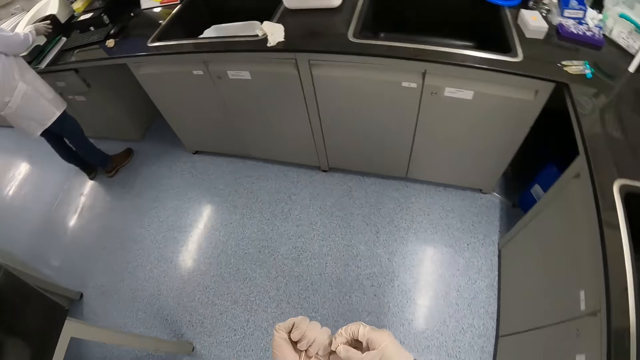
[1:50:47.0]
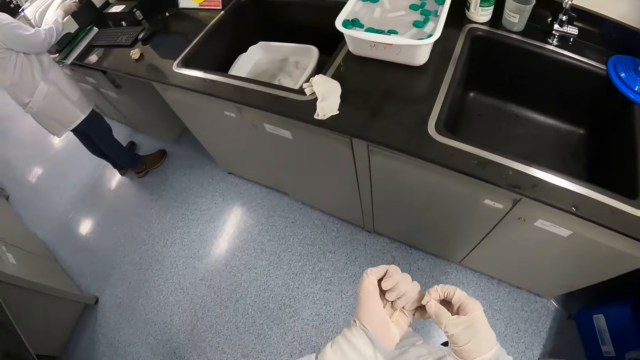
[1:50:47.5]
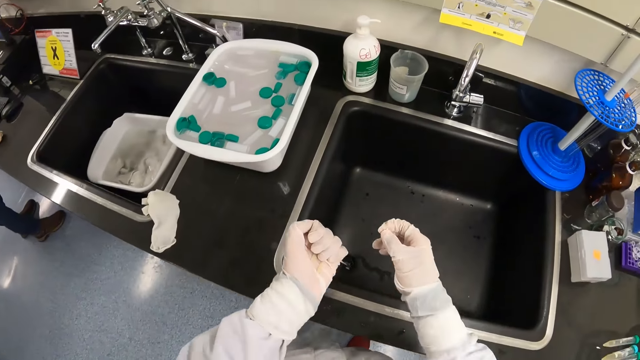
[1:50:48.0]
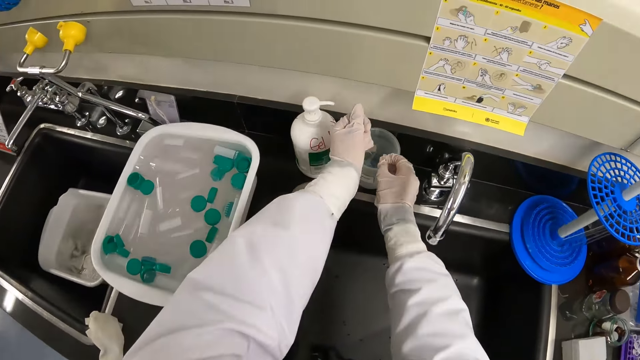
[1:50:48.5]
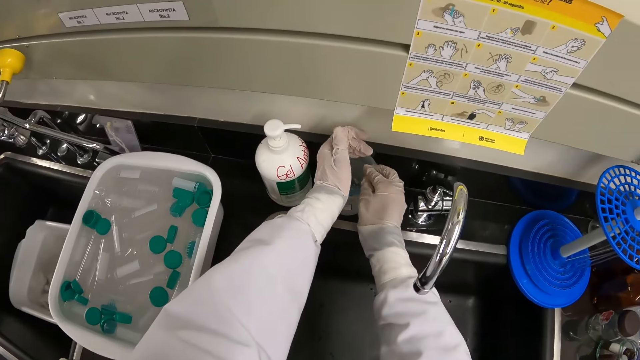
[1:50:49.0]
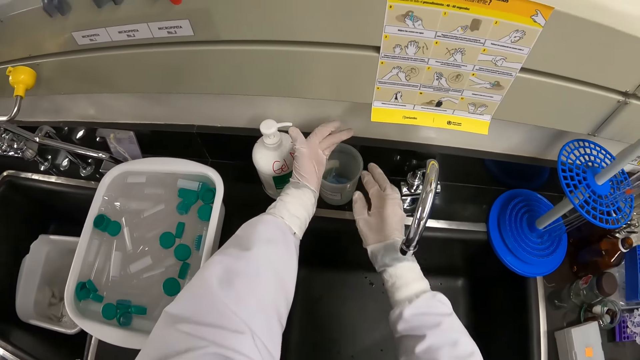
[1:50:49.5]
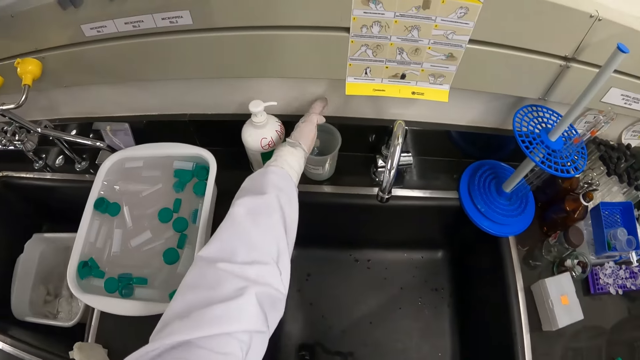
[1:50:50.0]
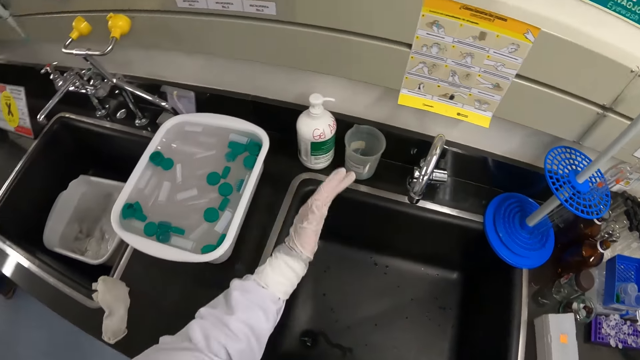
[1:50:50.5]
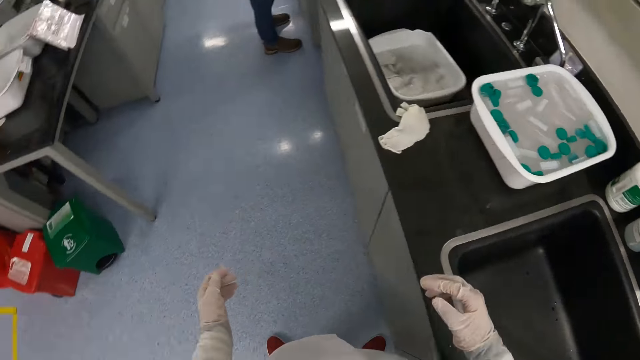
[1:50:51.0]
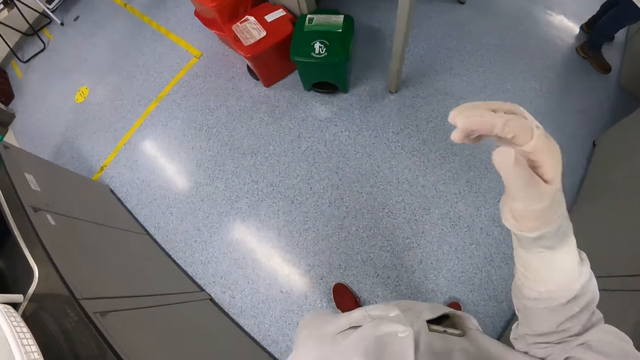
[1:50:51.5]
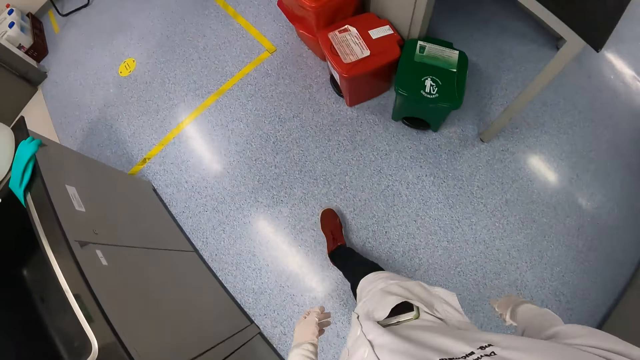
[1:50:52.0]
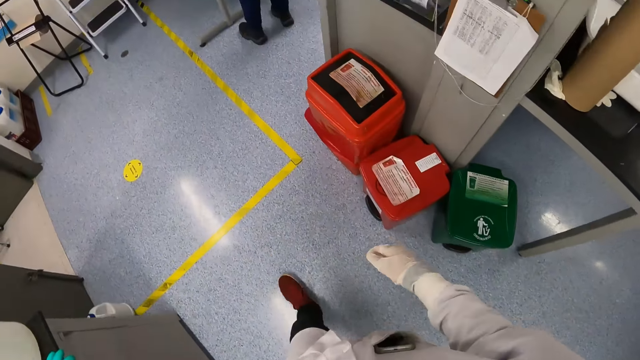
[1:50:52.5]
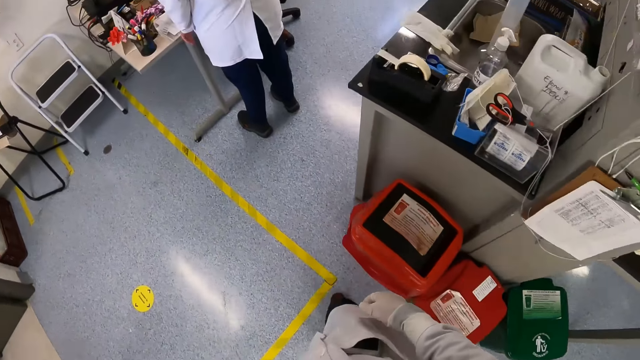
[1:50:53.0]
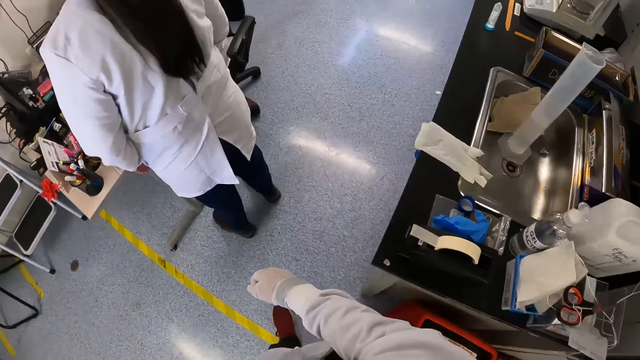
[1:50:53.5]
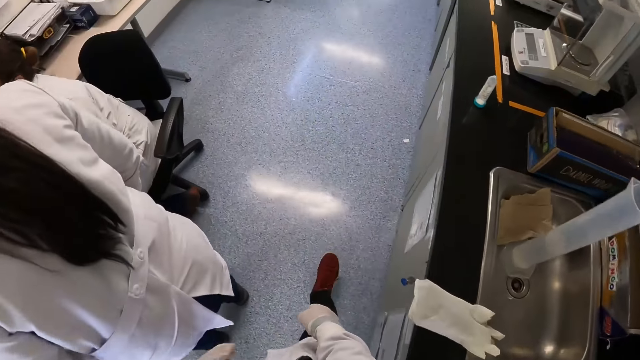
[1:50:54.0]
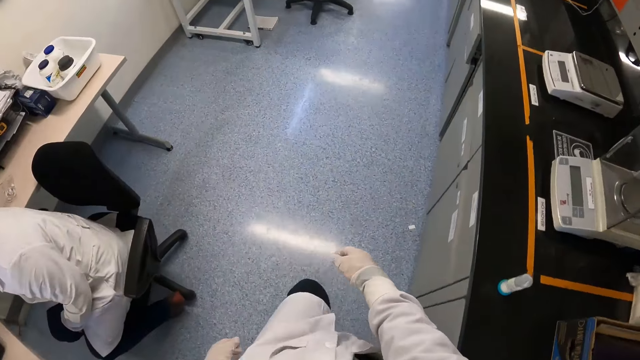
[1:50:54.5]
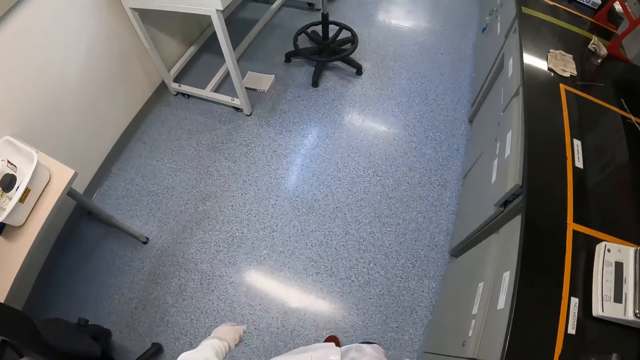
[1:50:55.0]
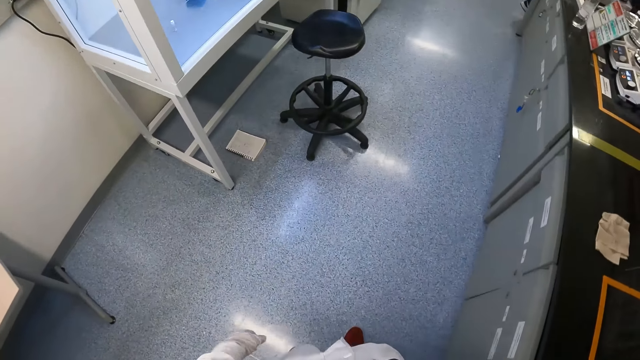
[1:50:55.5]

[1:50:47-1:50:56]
The camera wearer drops the disposable tips in both hands into a plastic beaker on the wash basin. He drops the disposable tip in his left hand into the plastic beaker on the wash basin. He walks to the biosafety cabinet from the wash basin.

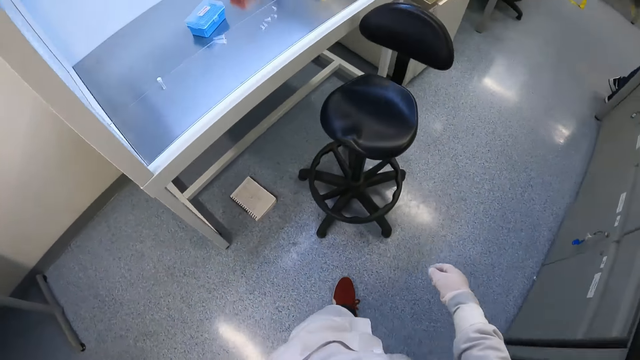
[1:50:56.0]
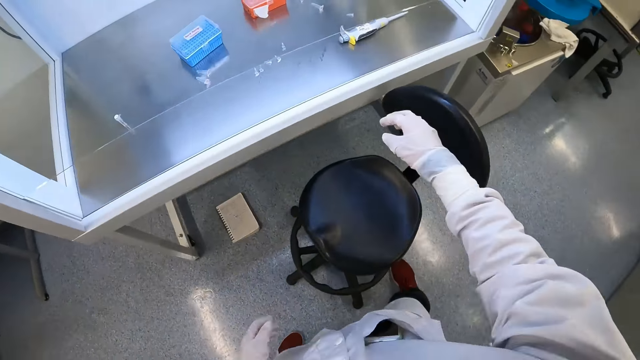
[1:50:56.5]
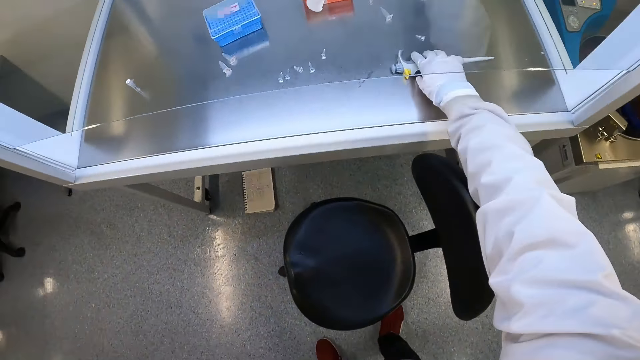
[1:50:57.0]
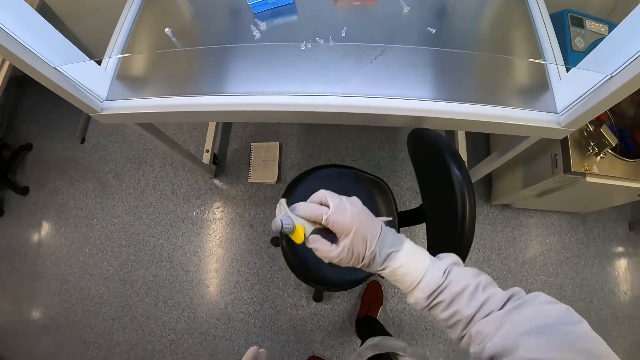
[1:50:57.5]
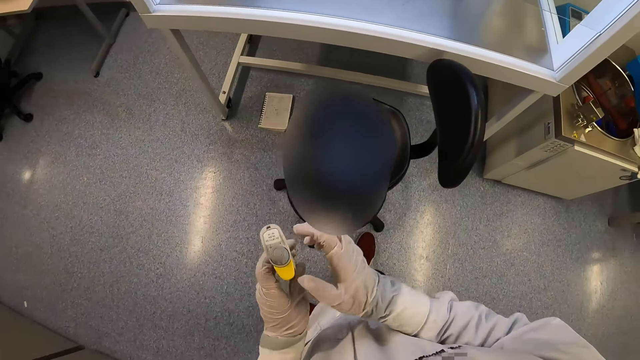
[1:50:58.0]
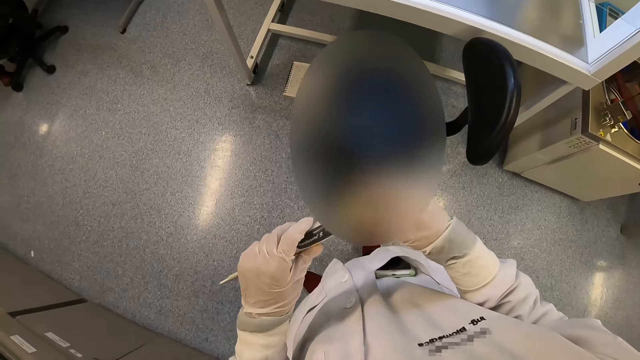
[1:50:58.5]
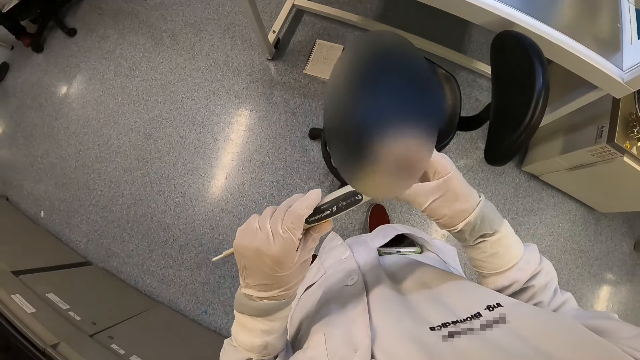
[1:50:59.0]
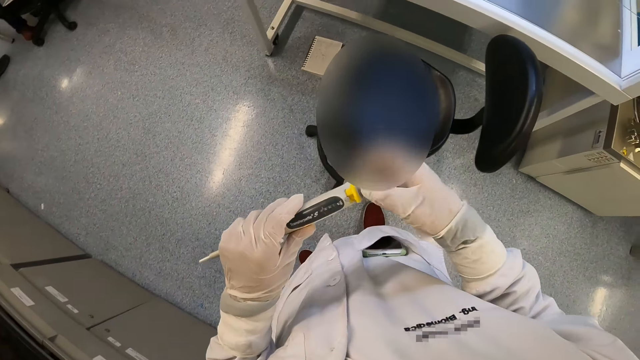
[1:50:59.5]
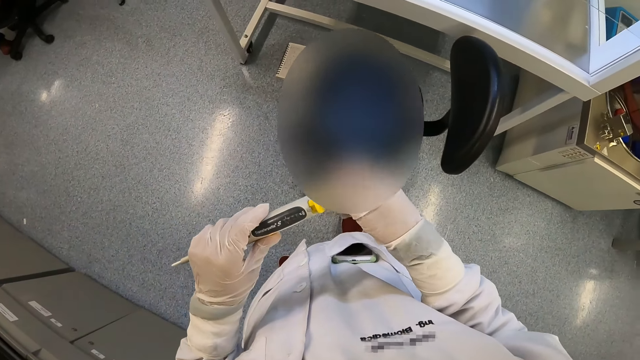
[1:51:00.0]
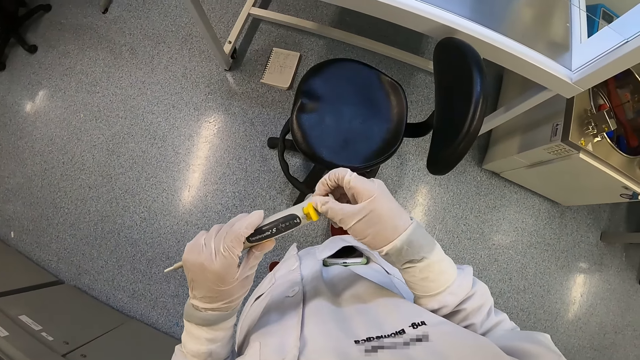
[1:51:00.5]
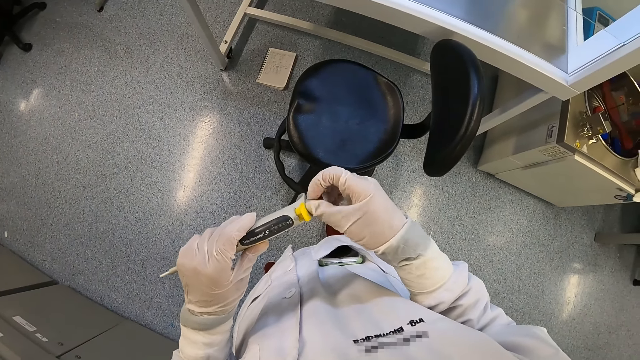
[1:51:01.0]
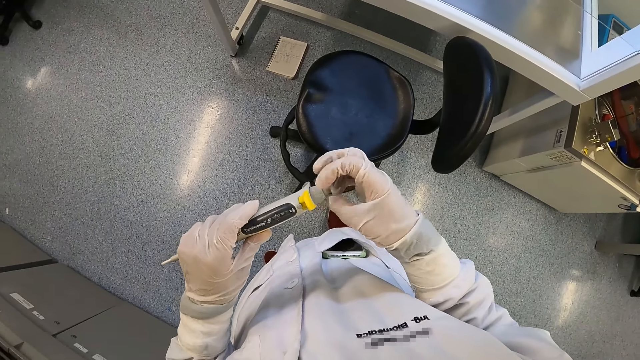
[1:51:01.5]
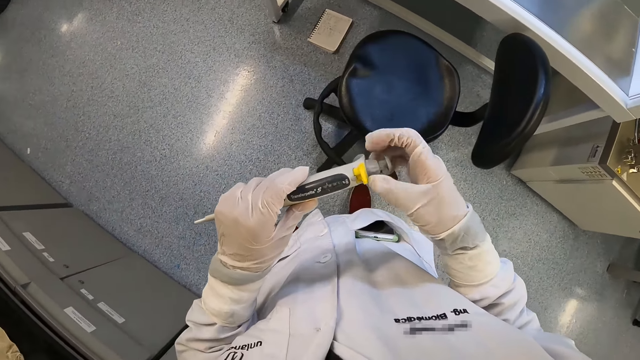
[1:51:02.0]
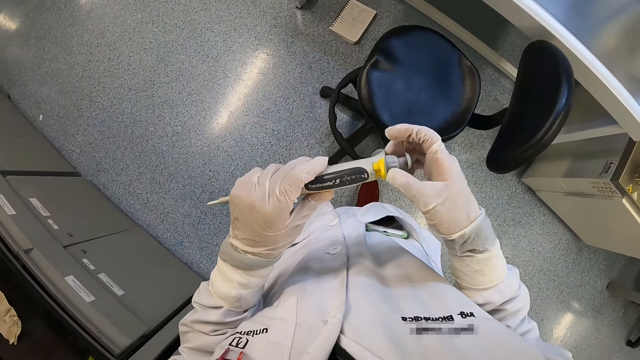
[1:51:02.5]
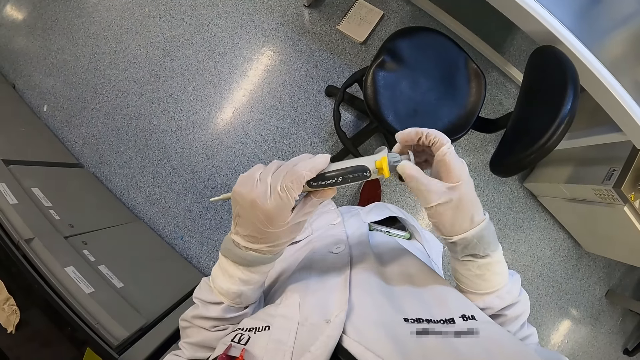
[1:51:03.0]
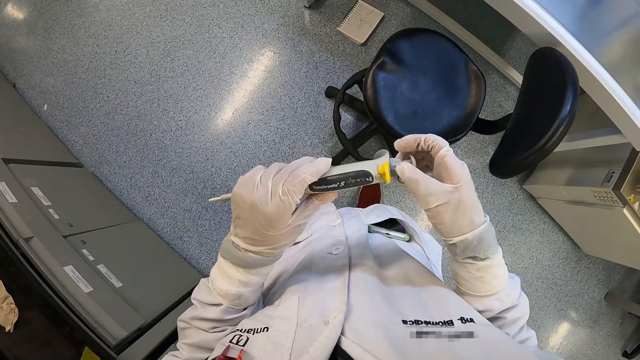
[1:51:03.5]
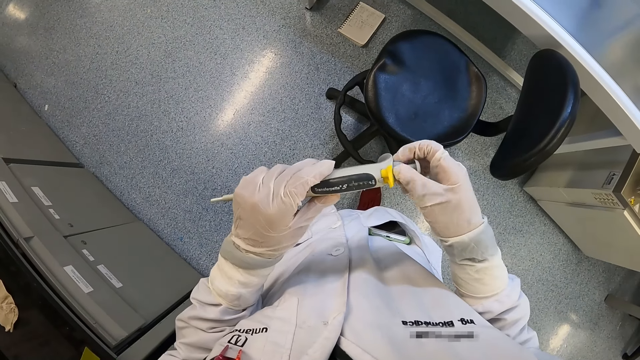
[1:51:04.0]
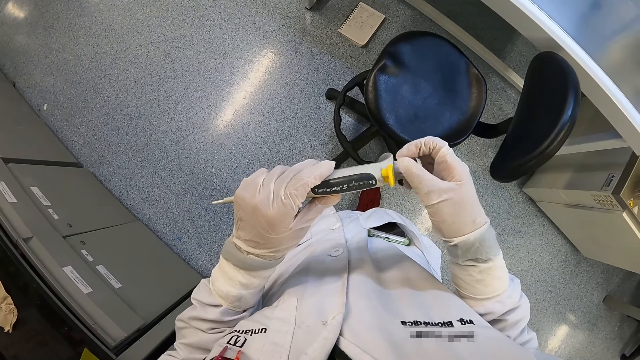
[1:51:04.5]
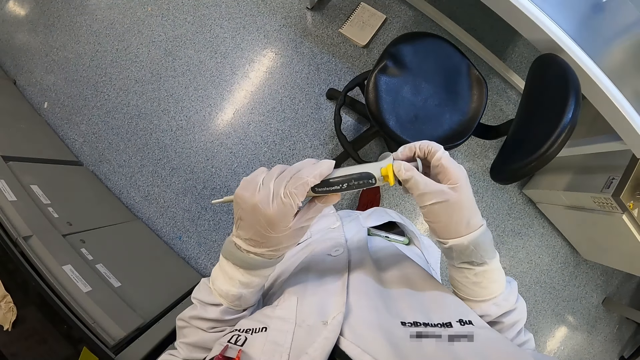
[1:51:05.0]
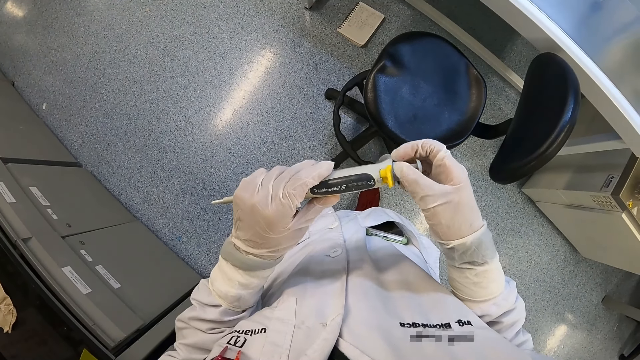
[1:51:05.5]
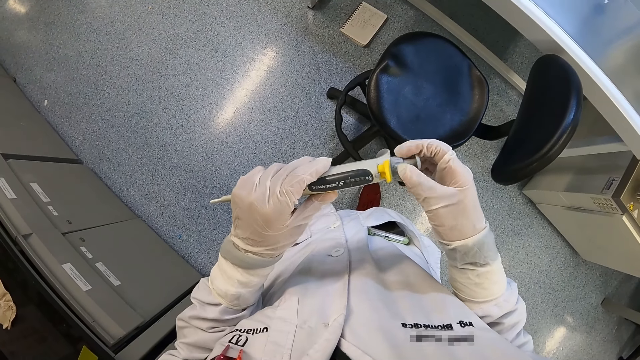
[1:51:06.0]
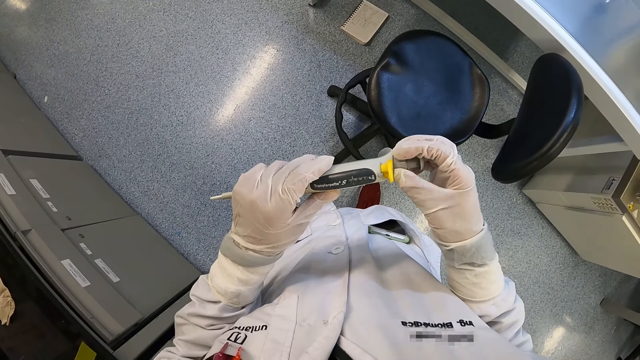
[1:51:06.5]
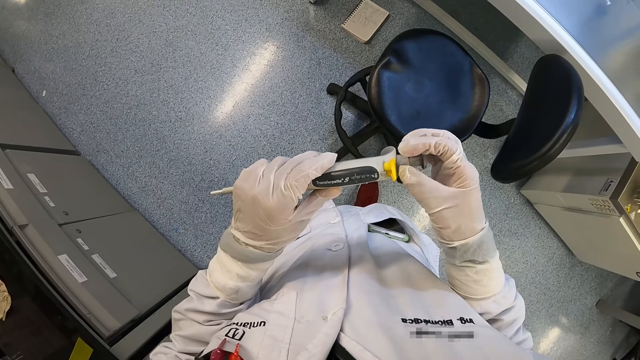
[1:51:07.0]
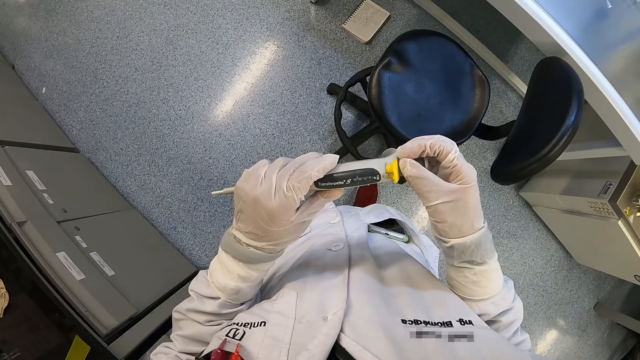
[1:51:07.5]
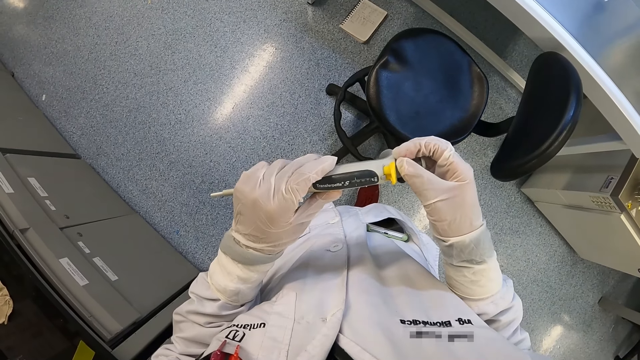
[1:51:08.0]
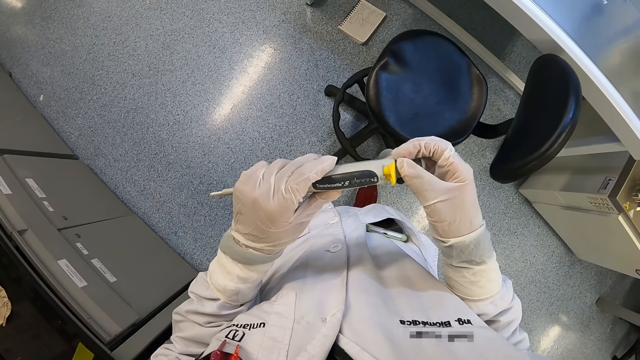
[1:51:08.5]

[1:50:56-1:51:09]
The camera wearer picks up the micropipette from the biosafety cabinet with his right hand. He passes the micropipette from his right hand to his left hand. He calibrates the micropipette in his left hand with his right hand.
